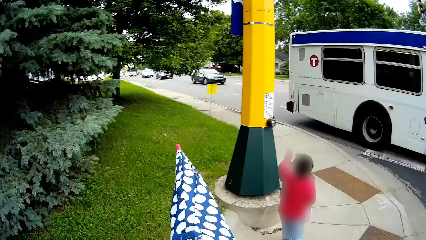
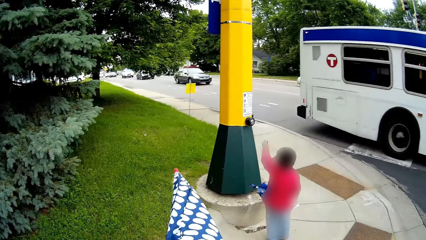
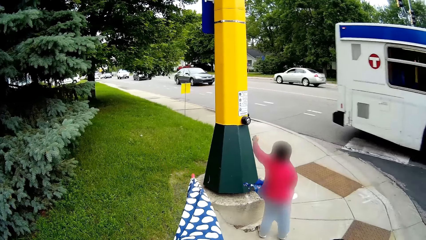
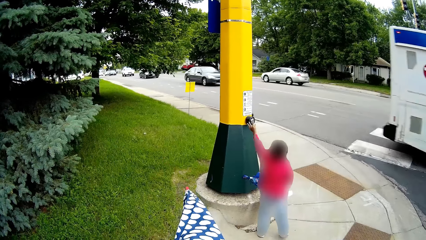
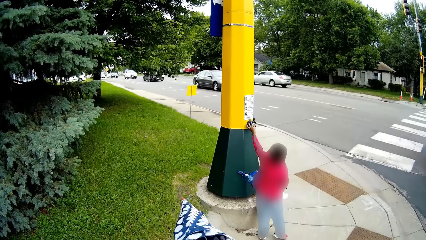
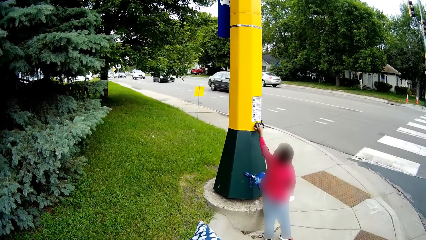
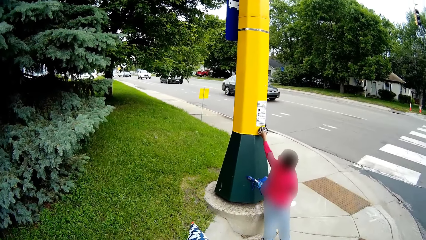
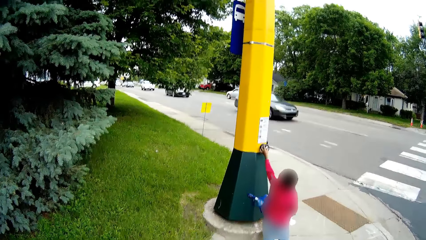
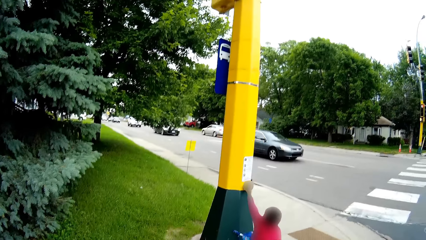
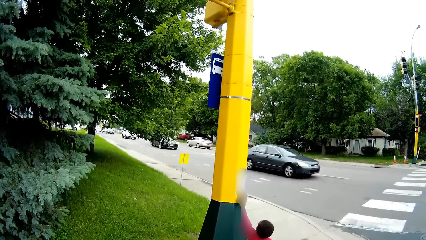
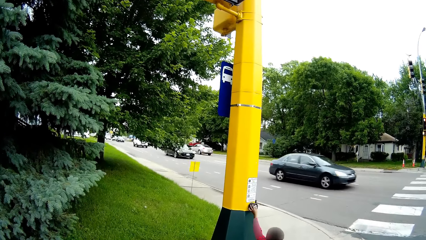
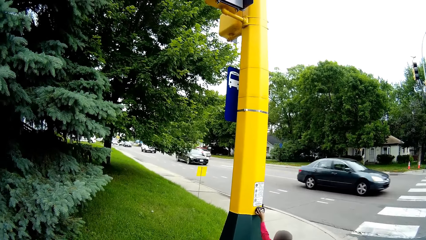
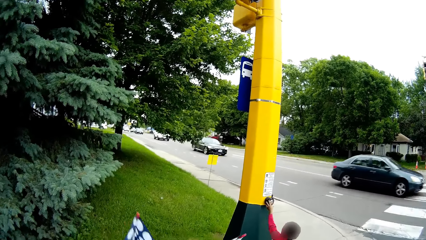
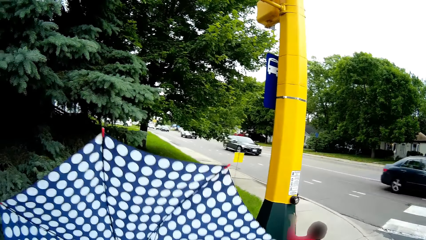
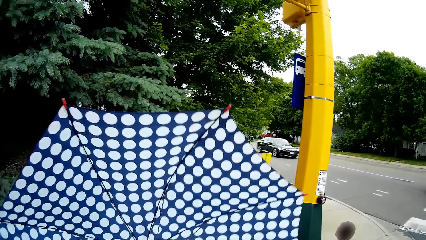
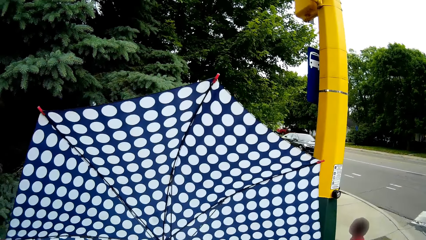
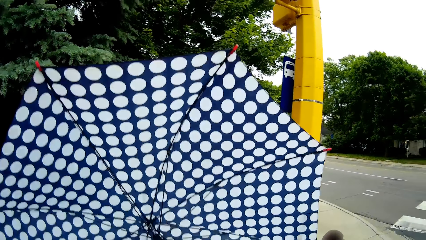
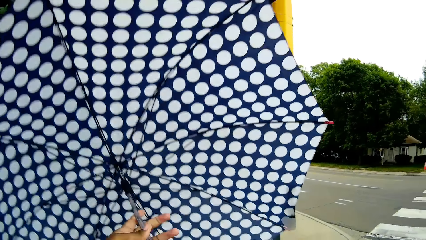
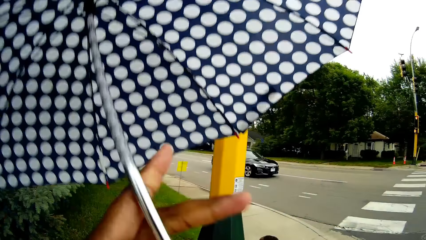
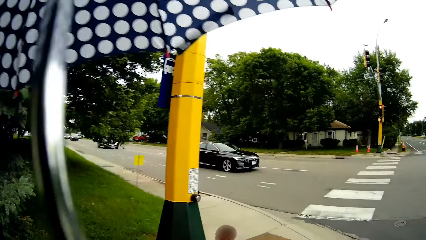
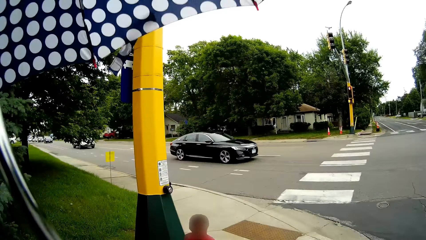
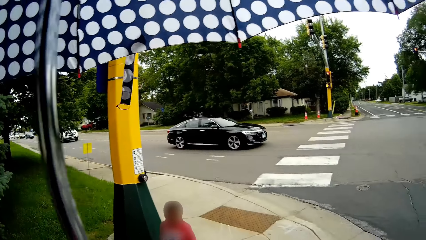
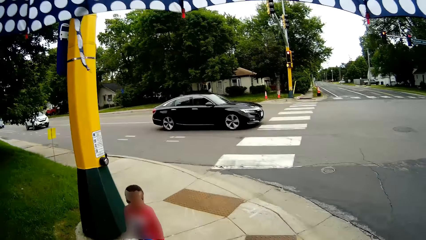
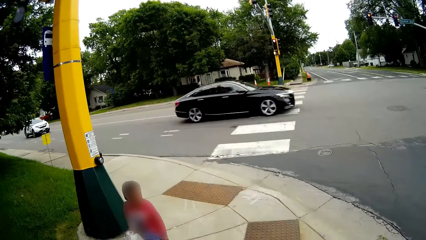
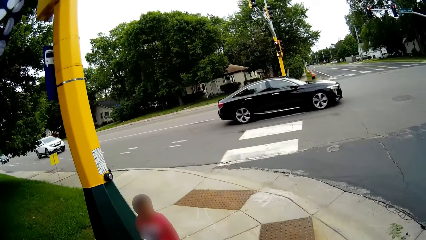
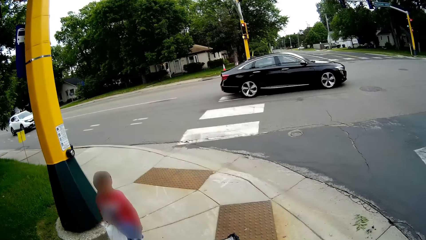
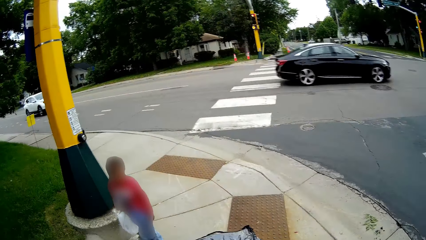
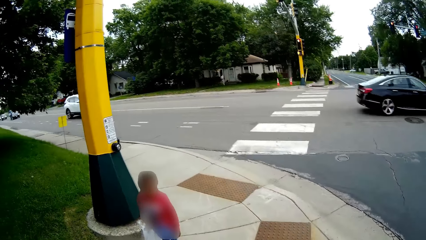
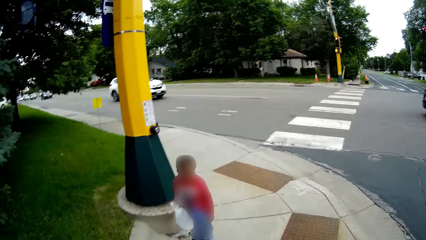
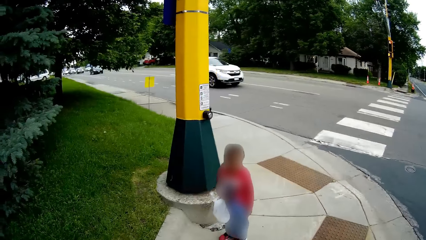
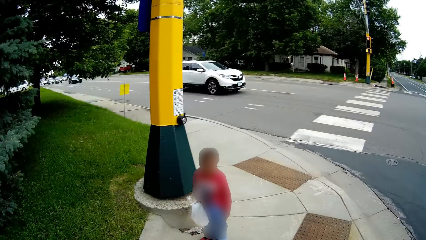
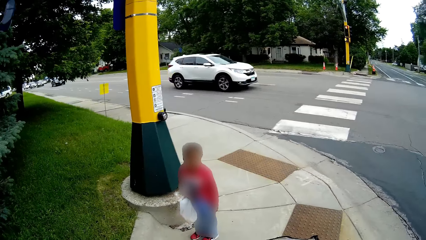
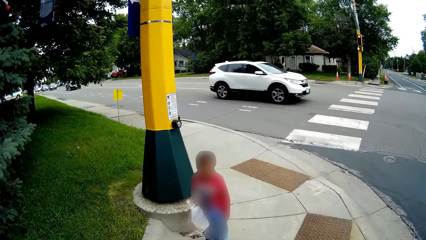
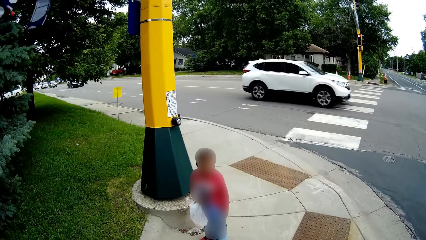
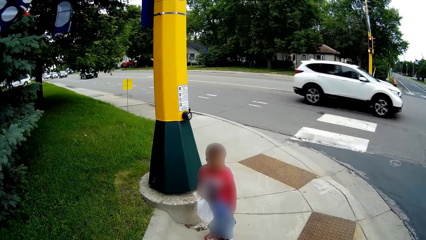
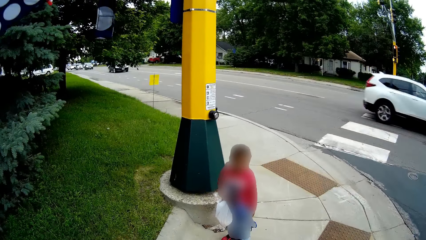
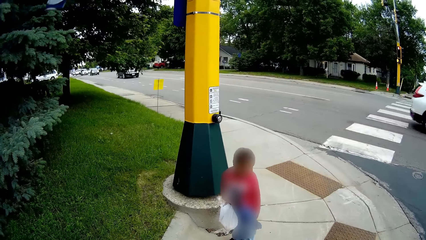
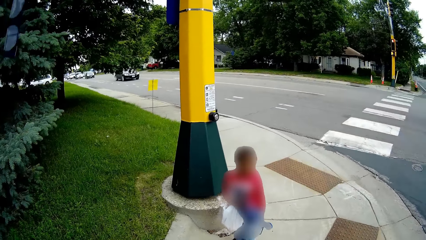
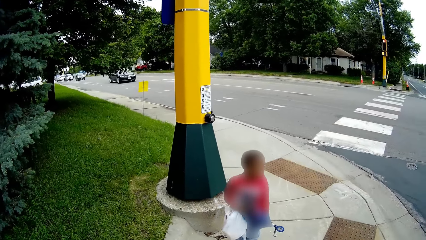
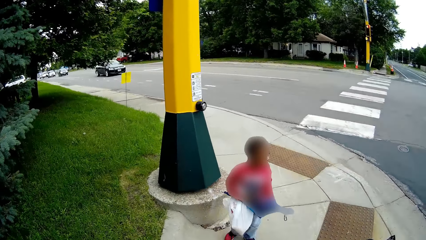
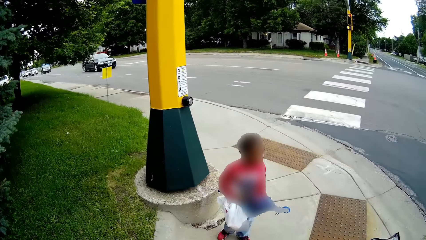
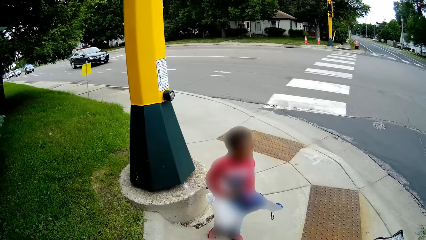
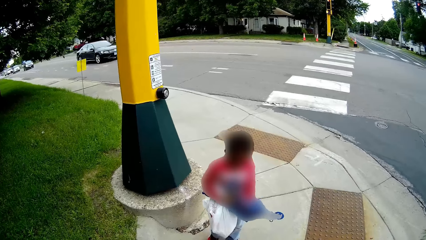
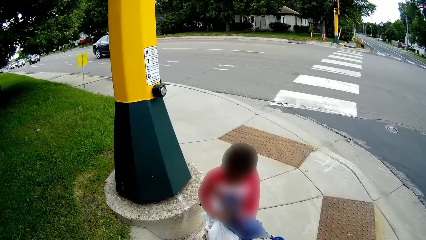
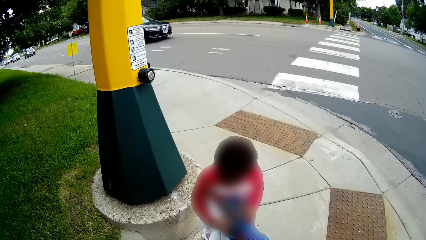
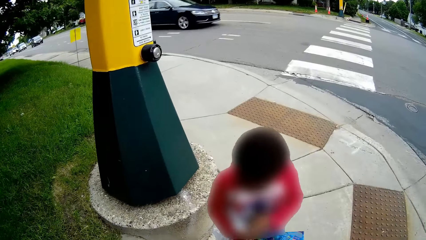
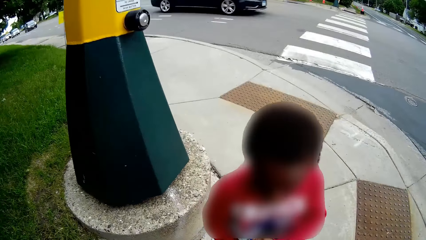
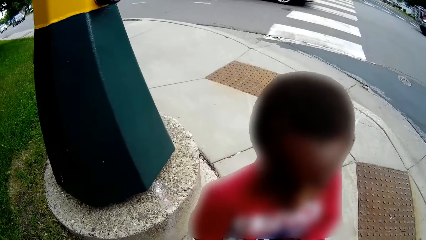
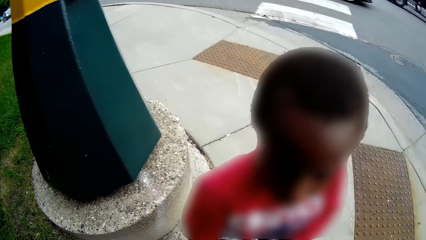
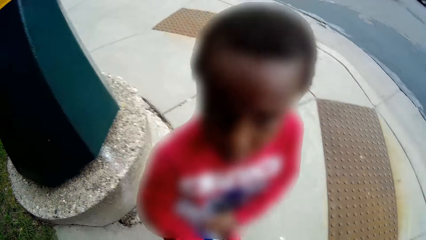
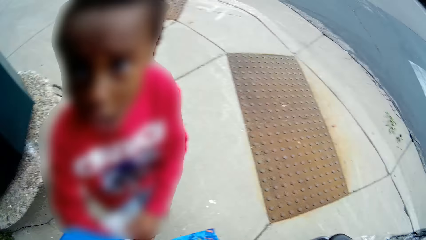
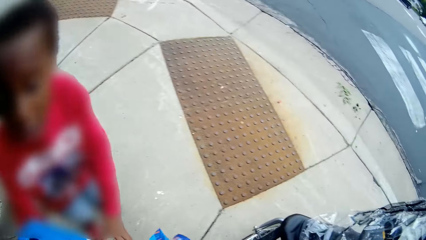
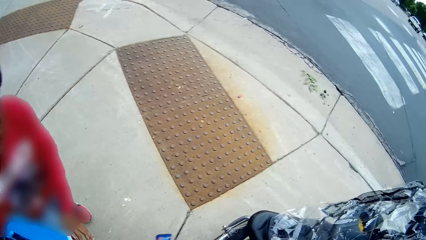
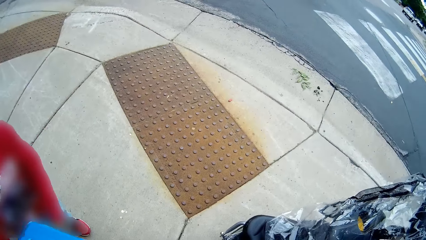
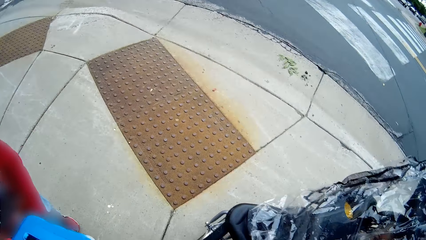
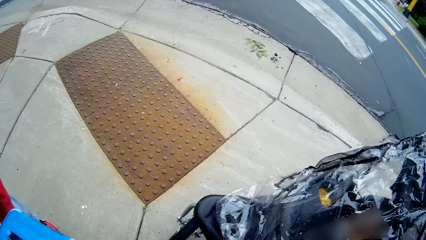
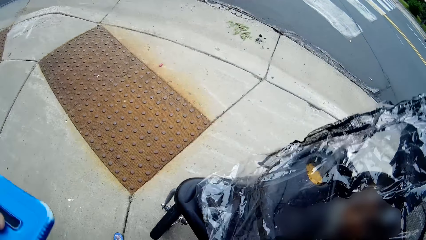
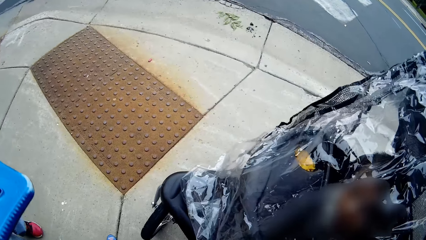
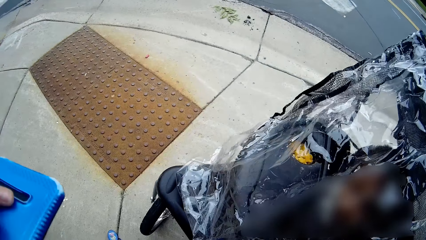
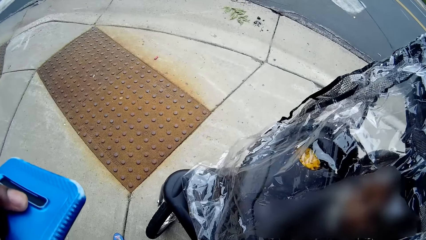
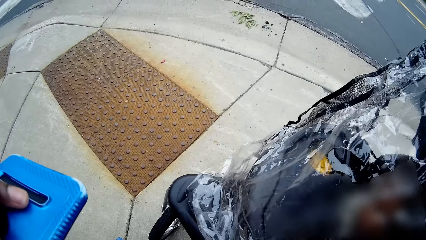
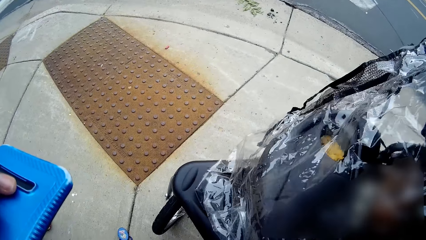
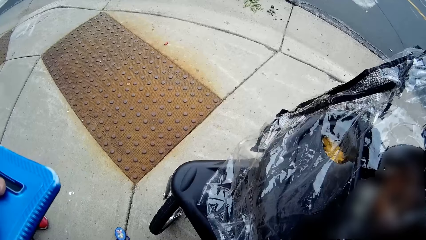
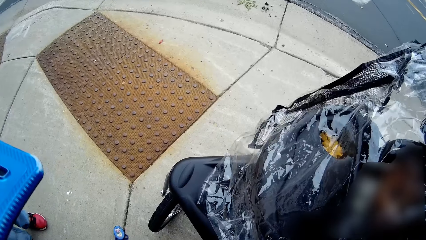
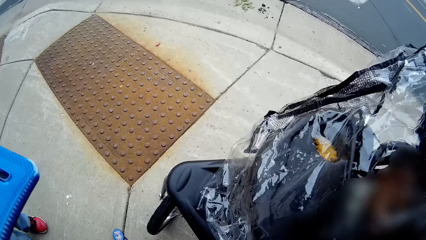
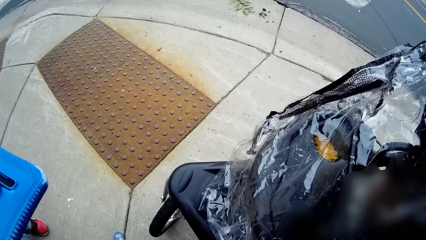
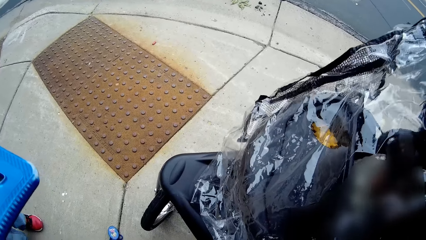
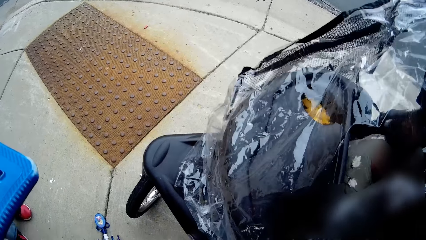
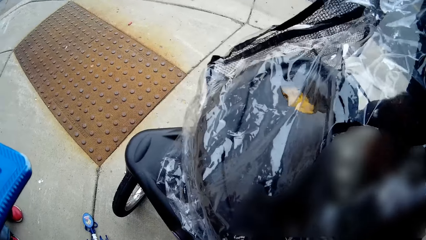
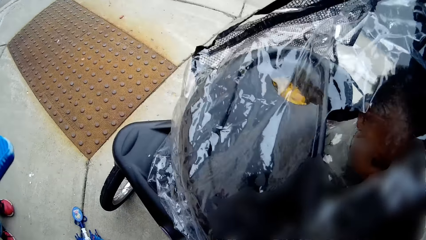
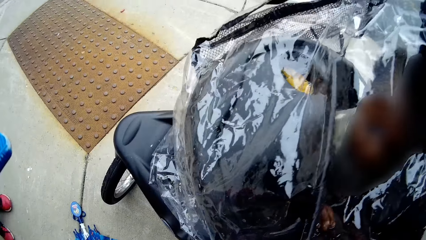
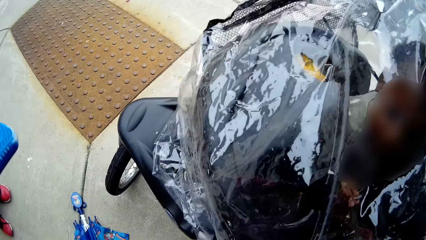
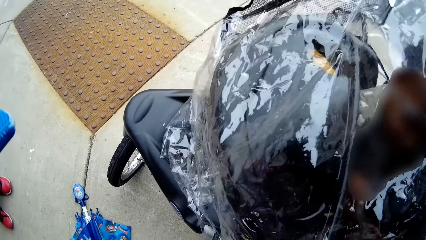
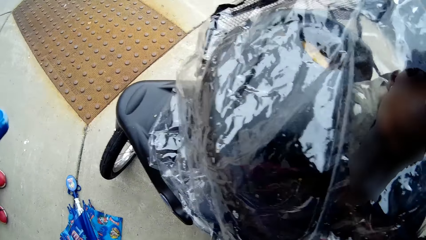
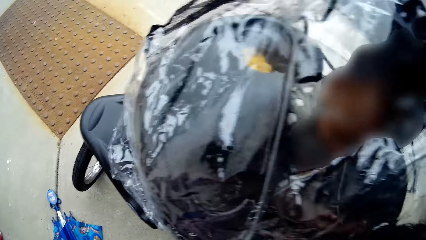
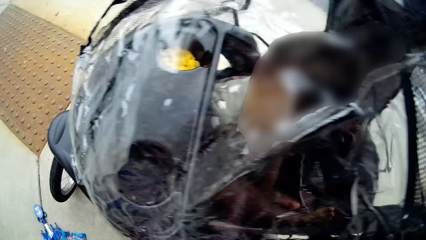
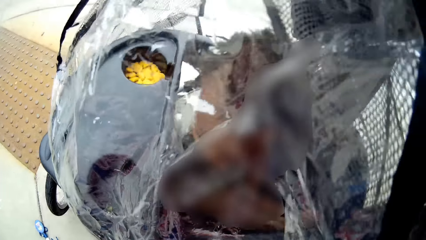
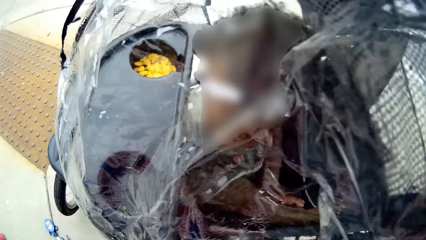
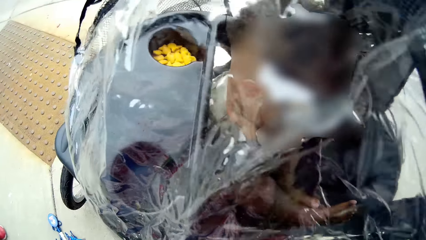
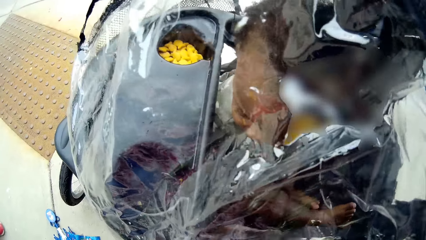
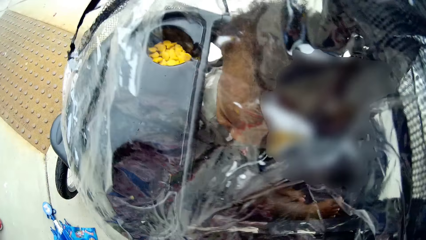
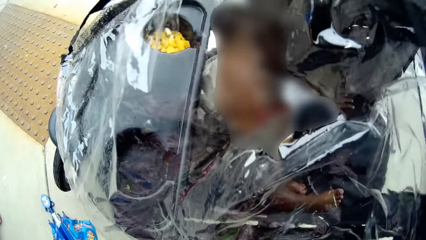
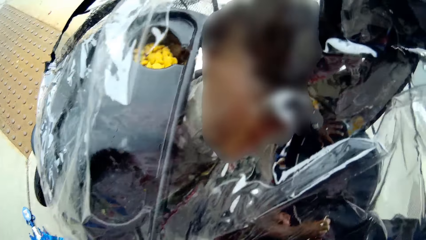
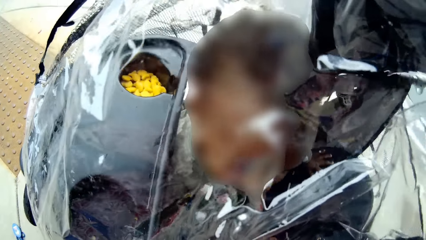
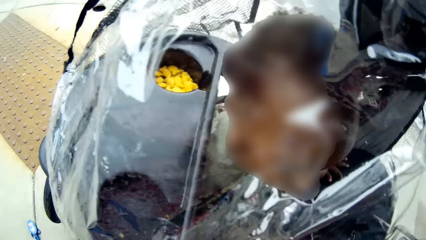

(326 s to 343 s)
A boy walks around. A grey car drives past the camera wearer on the road. The boy presses a beg button on the sidewalk with his left hand. A black car drives past the camera wearer on the road. The camera wearer opens the umbrella in her hands with both hands. She raises the umbrella above her head with both hands. A black car drives past the camera wearer on the road. The boy looks around. The camera wearer looks around. A white car drives past the camera wearer on the road. The camera wearer walks towards the boy on the sidewalk. A black car drives past the camera wearer on the road. The boy drops an umbrella in his left hand on the sidewalk. Another person touches the baby stroller cover.
